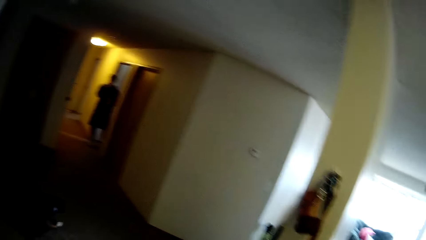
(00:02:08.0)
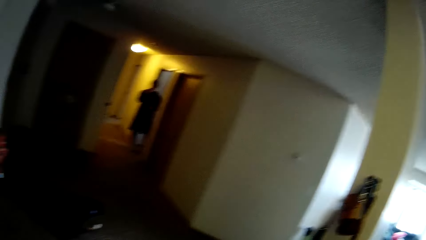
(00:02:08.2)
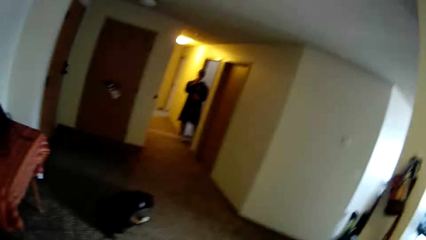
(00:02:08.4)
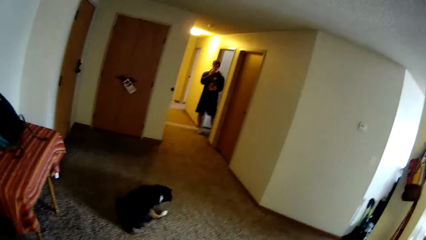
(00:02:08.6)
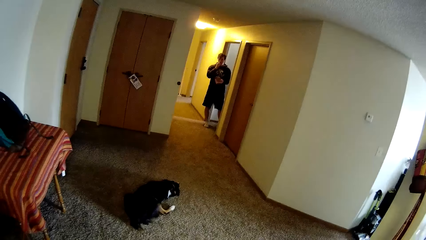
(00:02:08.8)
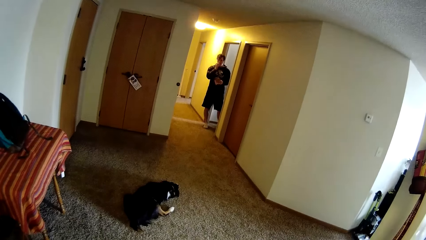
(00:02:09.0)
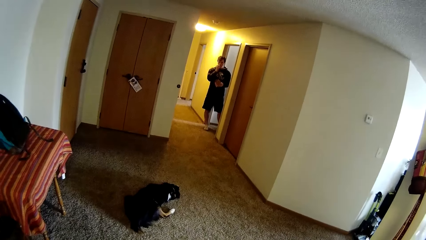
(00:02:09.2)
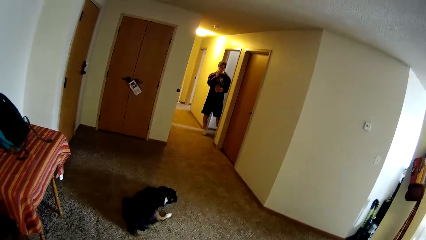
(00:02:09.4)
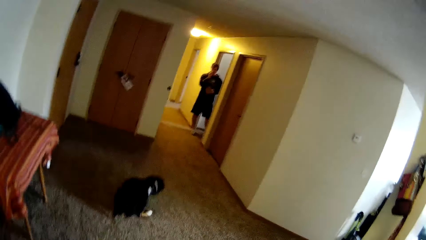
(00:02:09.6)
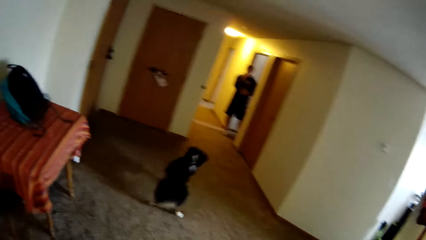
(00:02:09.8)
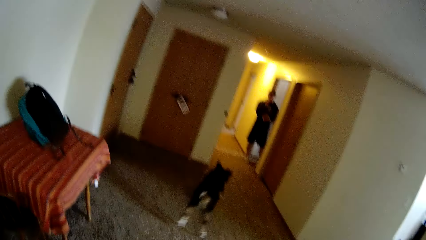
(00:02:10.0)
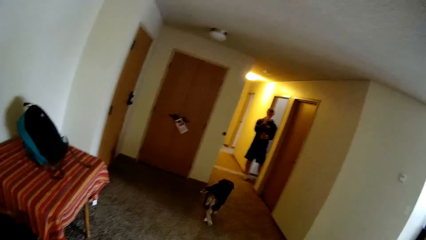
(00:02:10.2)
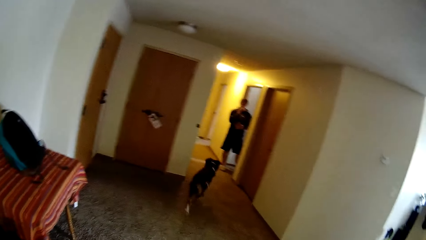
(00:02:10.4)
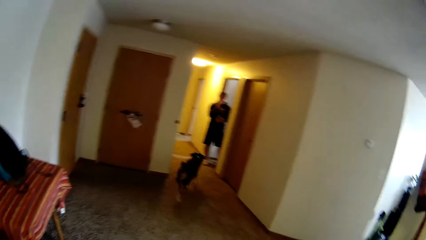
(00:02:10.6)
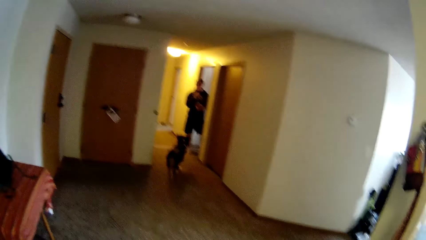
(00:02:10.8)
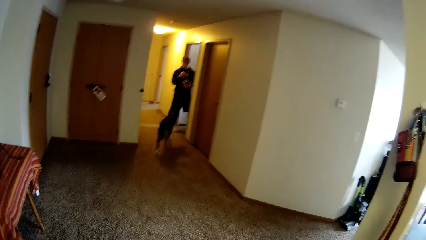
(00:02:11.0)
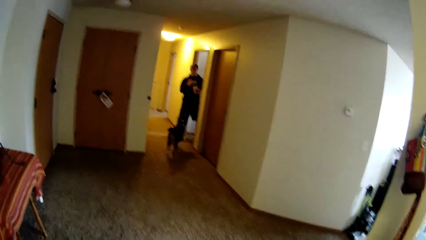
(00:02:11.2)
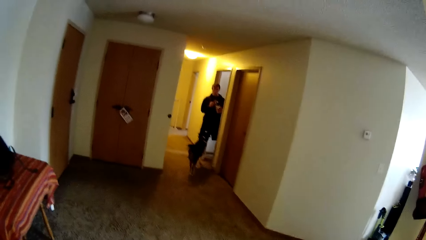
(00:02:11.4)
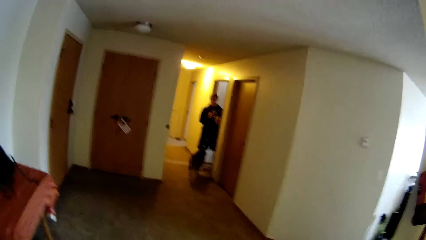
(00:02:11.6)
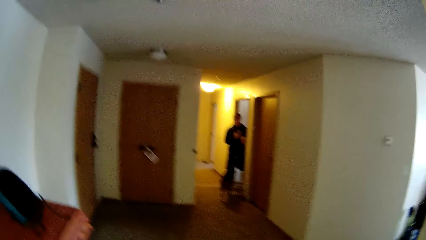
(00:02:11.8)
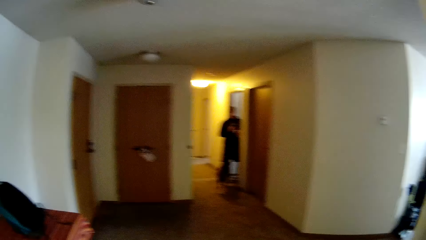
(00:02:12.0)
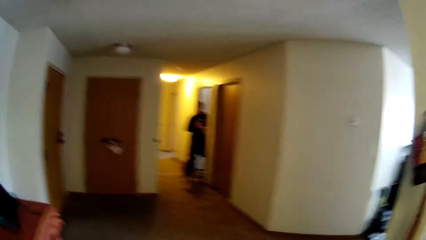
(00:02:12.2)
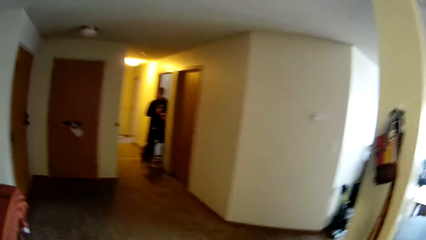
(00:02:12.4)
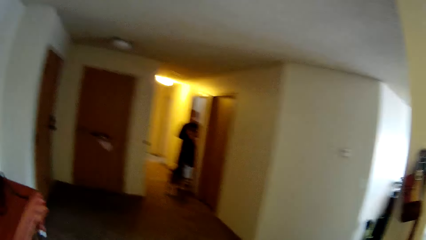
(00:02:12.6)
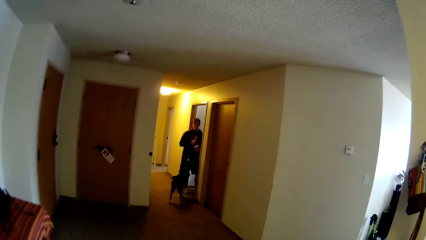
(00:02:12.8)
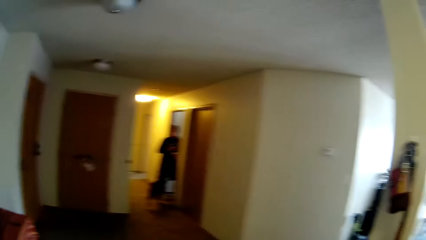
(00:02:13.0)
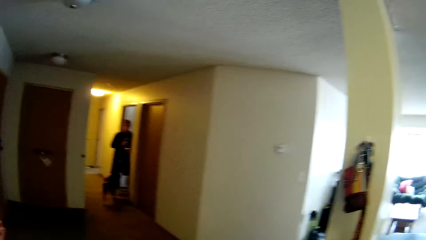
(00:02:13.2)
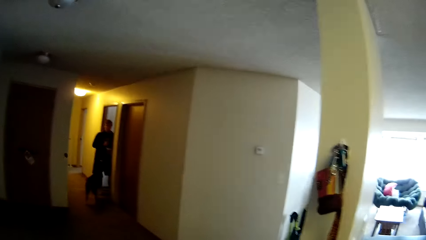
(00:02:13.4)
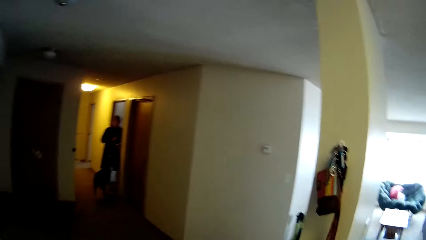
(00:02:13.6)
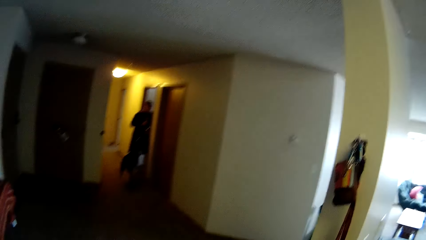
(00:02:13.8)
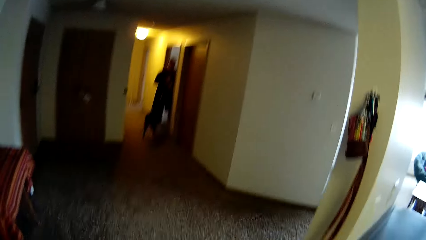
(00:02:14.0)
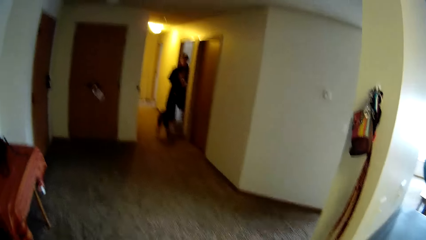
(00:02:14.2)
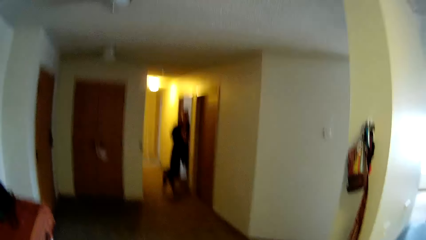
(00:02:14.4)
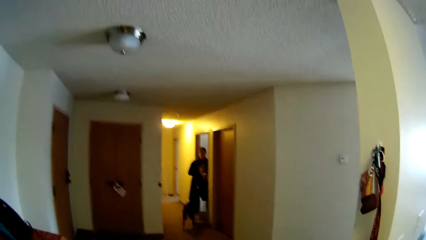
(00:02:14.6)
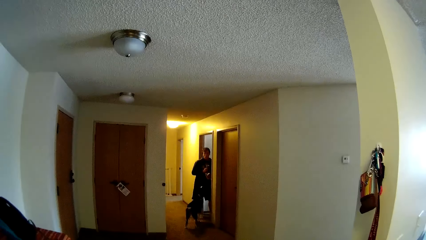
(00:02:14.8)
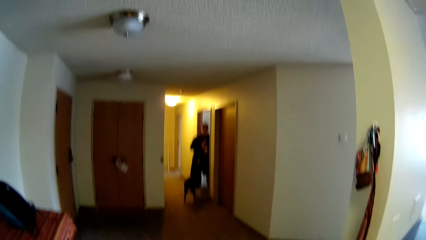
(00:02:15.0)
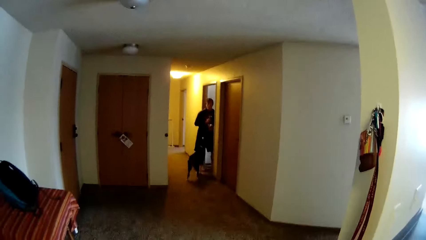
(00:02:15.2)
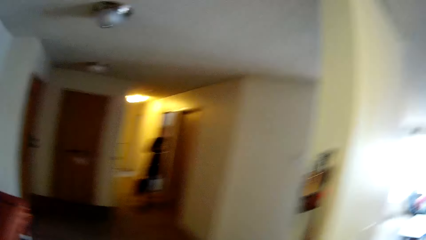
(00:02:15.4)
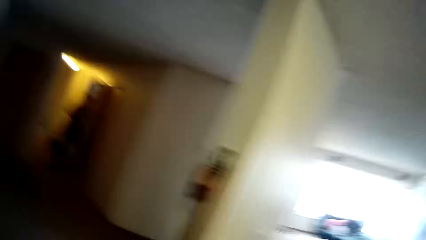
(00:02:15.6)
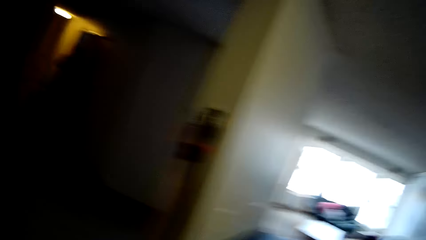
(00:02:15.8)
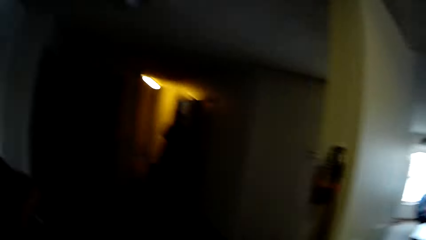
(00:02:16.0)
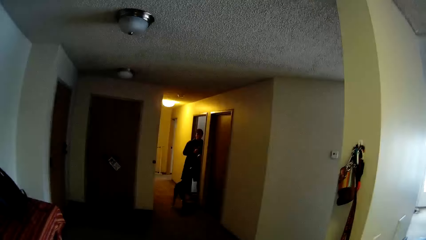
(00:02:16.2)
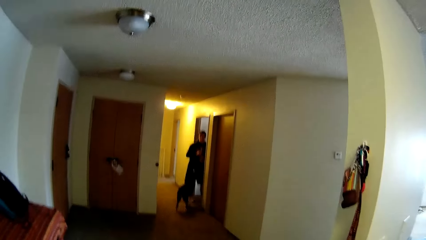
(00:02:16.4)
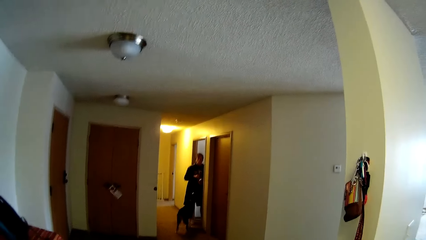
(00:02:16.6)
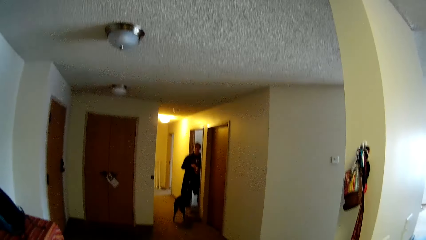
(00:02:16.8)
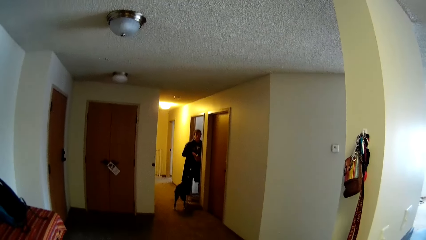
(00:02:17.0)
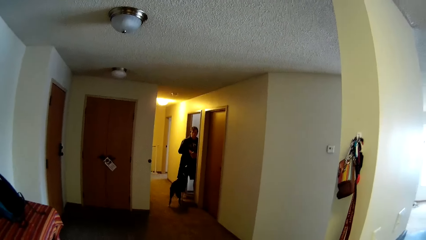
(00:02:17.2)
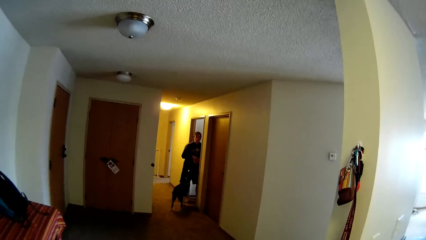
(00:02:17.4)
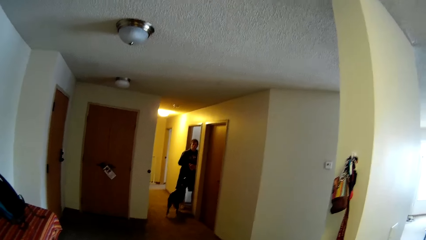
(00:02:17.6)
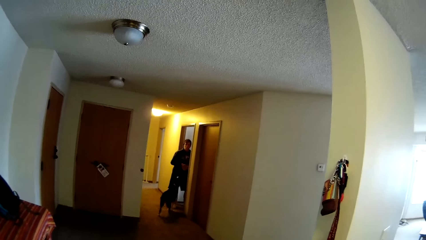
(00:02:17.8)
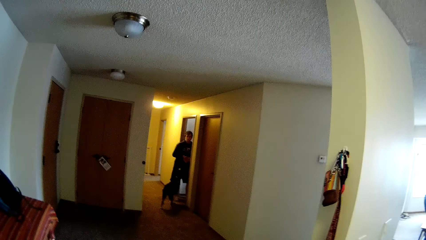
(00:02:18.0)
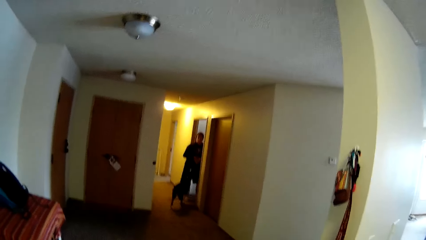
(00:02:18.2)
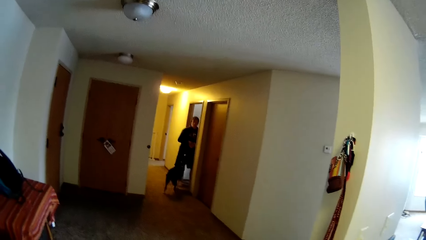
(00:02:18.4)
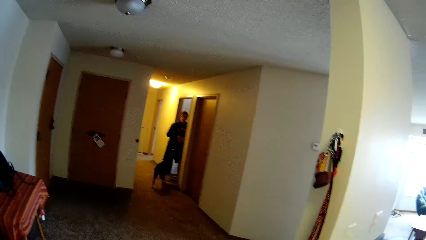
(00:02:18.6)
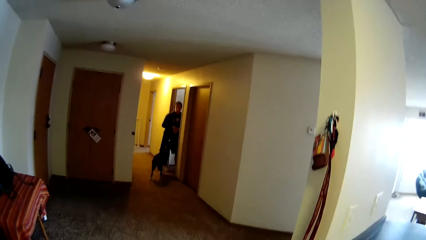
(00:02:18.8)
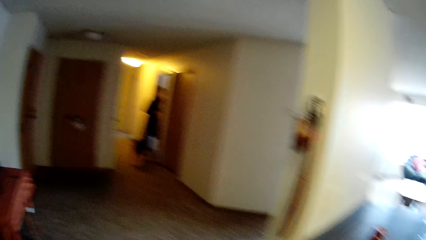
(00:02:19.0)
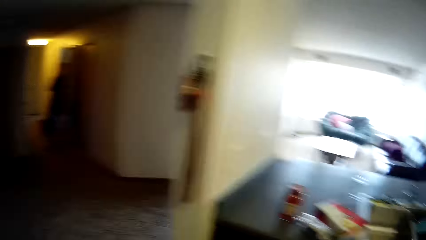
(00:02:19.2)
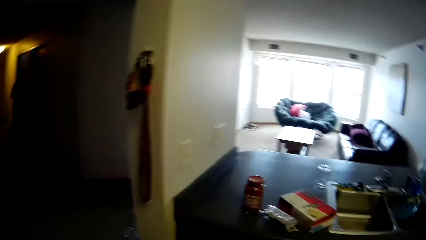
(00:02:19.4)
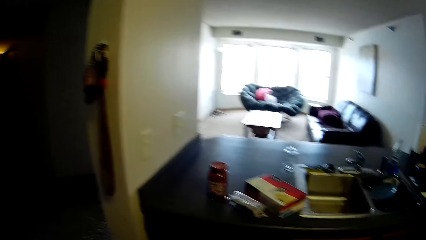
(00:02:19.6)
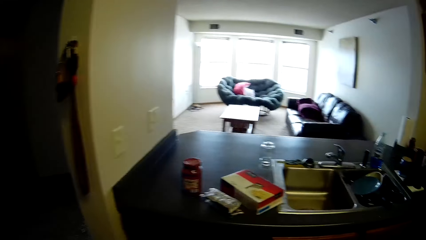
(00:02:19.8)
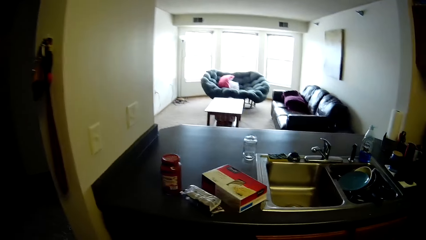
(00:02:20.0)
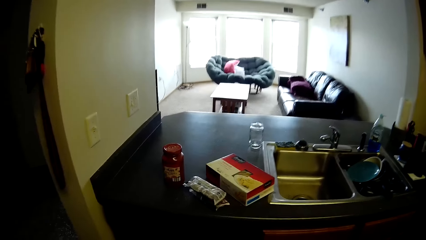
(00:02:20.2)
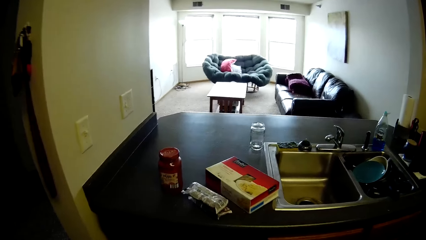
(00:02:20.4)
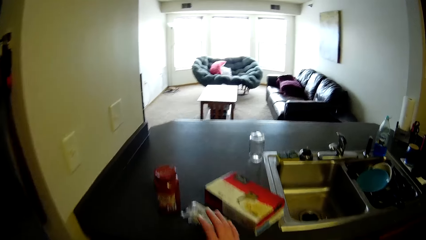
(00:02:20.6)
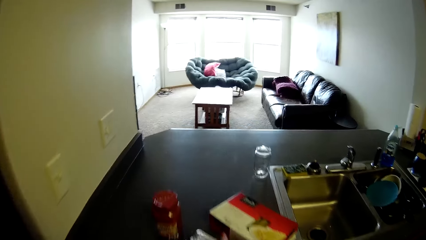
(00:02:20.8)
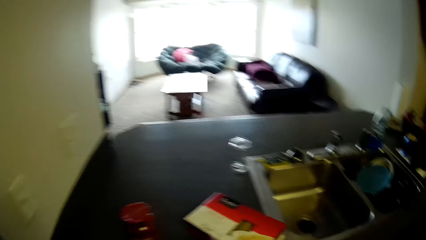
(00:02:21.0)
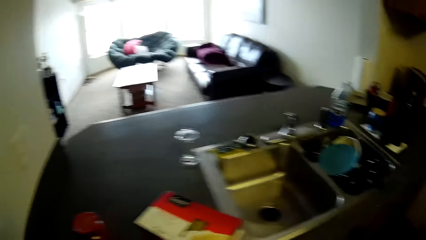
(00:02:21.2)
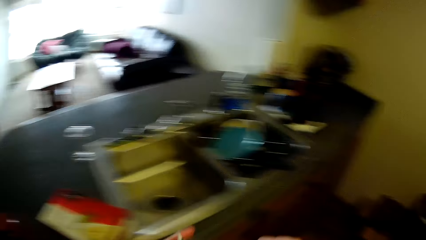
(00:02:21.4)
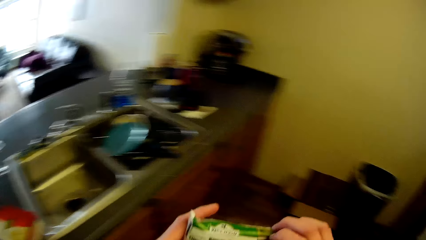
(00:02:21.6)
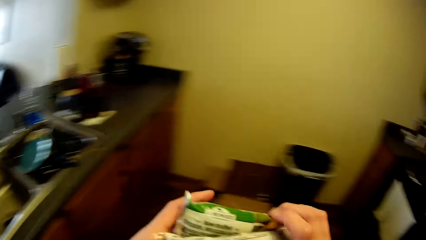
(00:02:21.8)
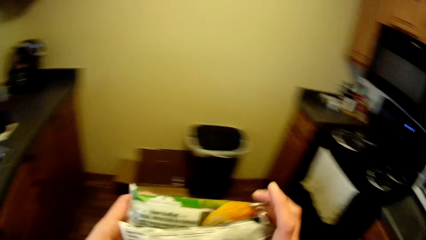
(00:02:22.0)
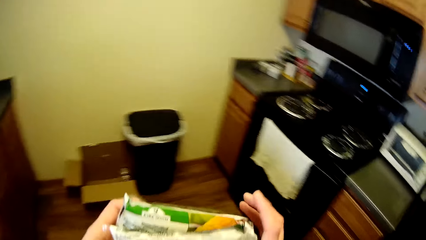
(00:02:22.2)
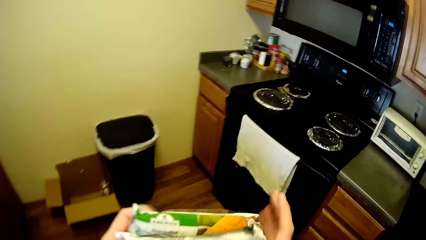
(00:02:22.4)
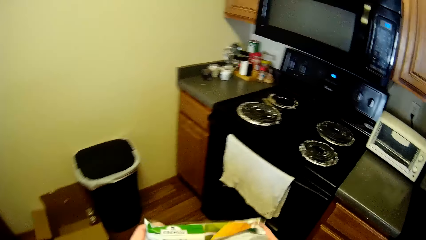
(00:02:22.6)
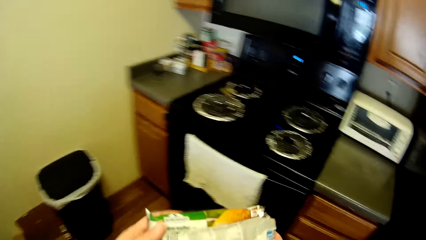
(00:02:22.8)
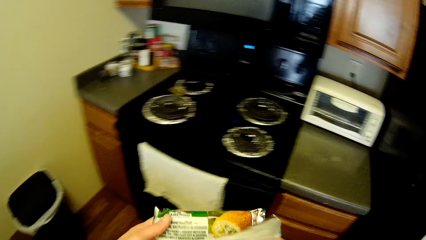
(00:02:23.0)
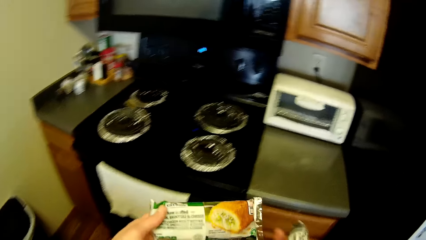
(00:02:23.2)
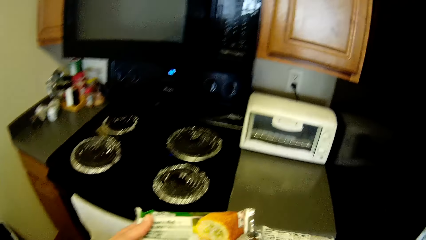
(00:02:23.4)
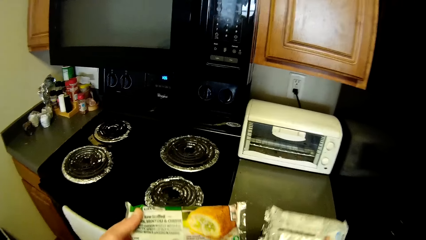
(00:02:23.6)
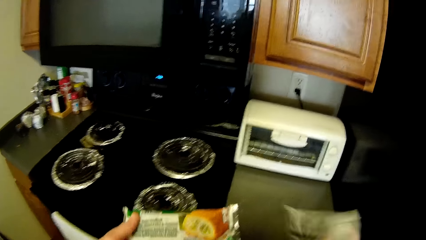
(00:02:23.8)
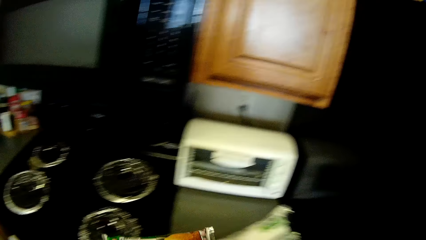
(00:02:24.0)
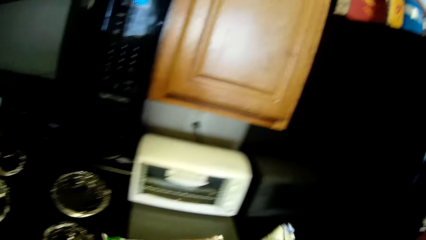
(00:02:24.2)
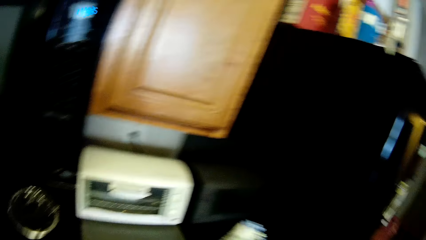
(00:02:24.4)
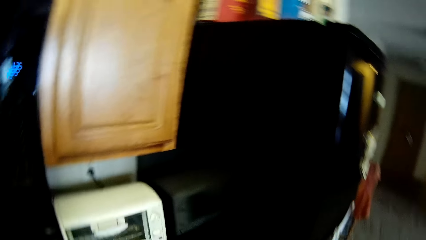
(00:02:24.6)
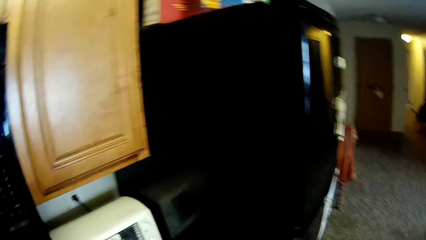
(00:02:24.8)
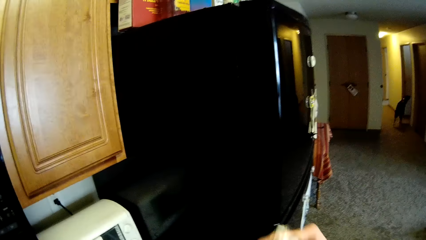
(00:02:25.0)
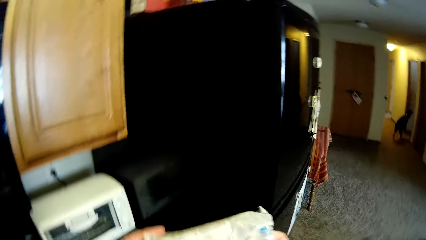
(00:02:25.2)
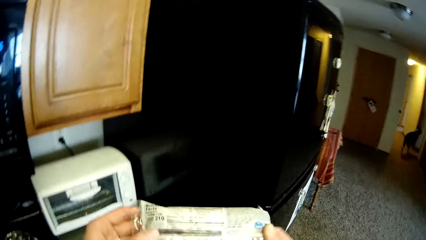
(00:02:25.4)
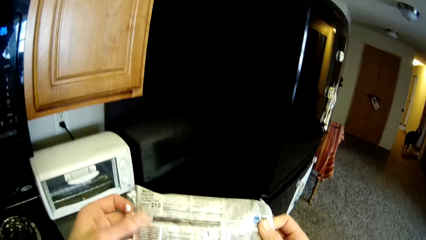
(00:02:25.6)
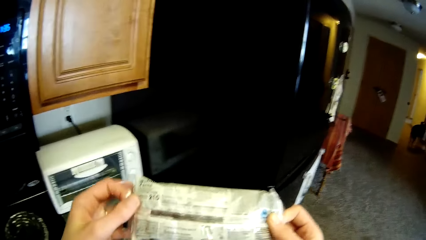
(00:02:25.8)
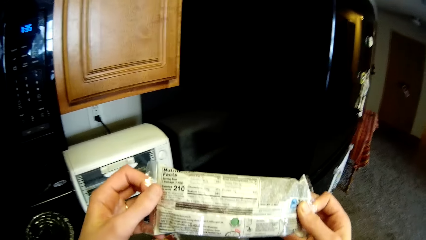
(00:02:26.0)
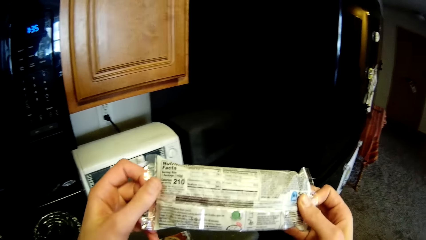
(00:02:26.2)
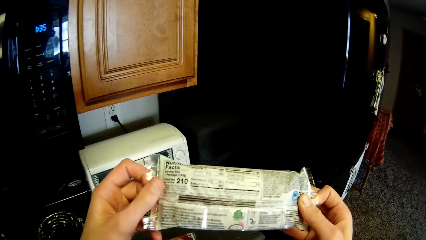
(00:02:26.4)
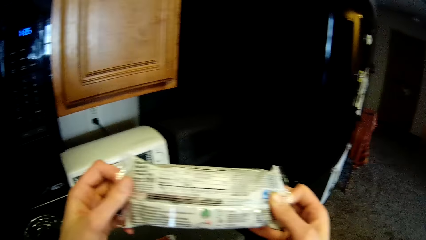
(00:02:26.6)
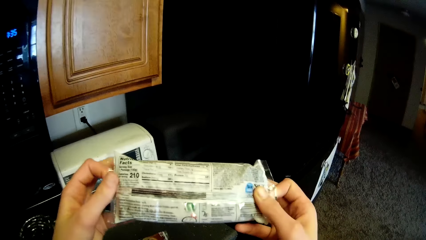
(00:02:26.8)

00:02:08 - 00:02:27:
The man eats with his right hand from a nylon in his left hand. The dog runs at the man. The camera wearer picks the packs of corn dog on the slab with her right hand. She holds the packs of corn dog with both hands. She walks. She picks a pack of corn dog in her right hand. She turns the pack of corn dog in her right hand. She puts the snack on the counter. She holds the pack of corn dog with both hands. She looks at the snack.
